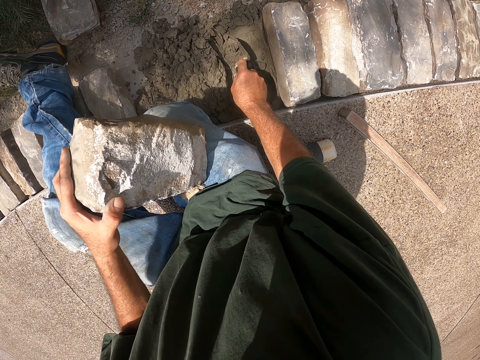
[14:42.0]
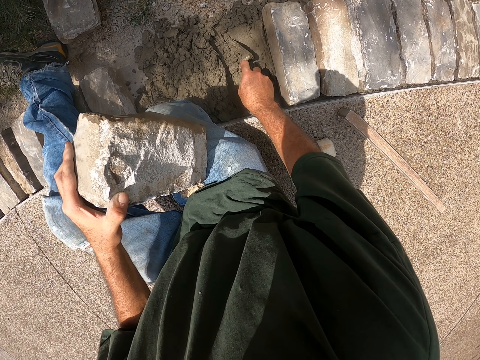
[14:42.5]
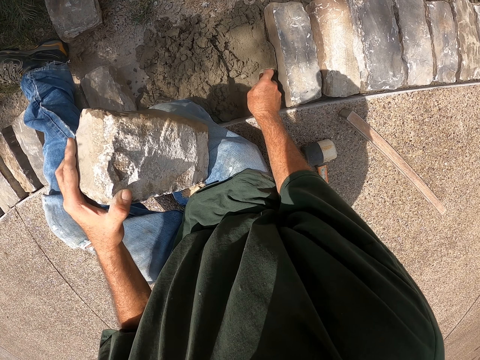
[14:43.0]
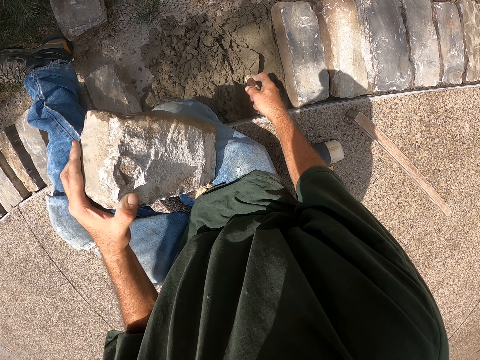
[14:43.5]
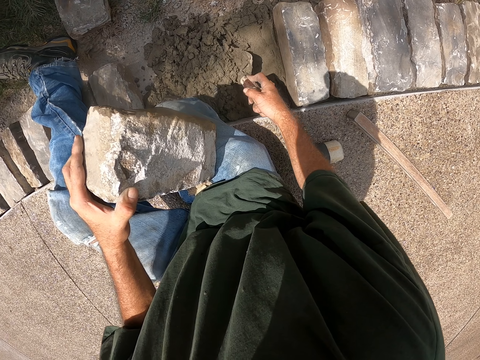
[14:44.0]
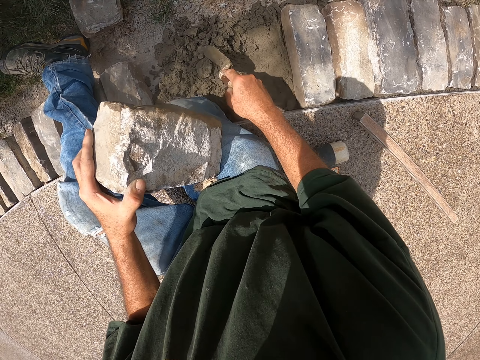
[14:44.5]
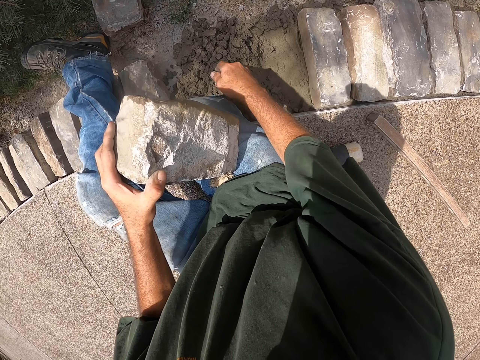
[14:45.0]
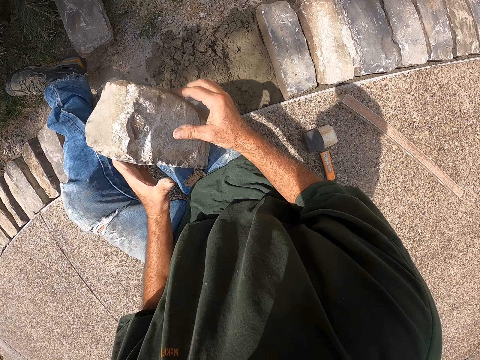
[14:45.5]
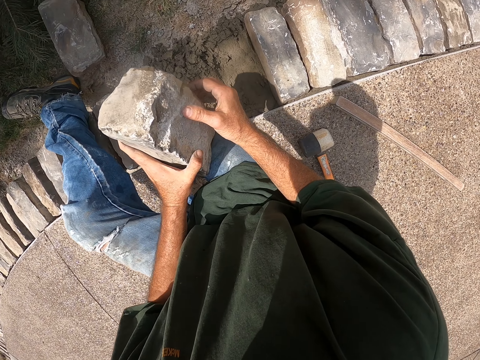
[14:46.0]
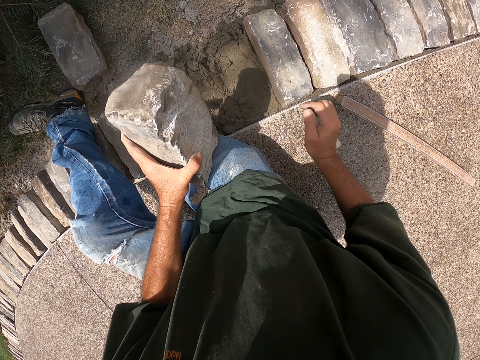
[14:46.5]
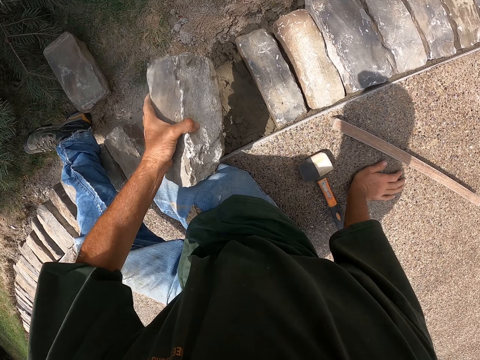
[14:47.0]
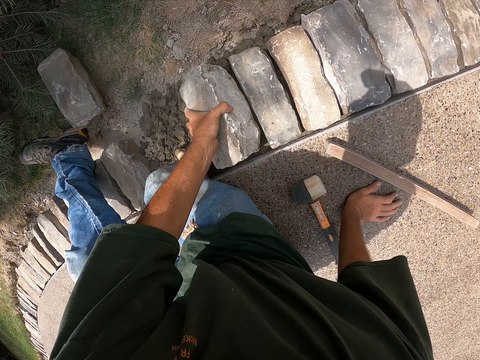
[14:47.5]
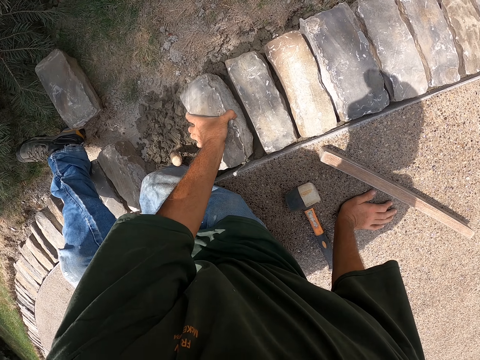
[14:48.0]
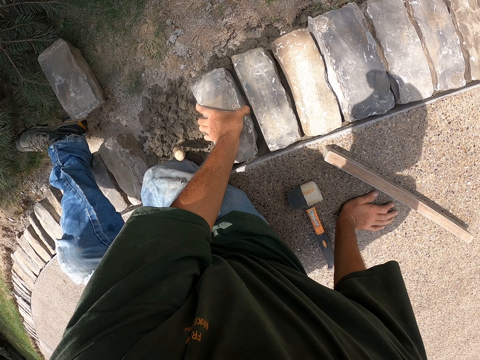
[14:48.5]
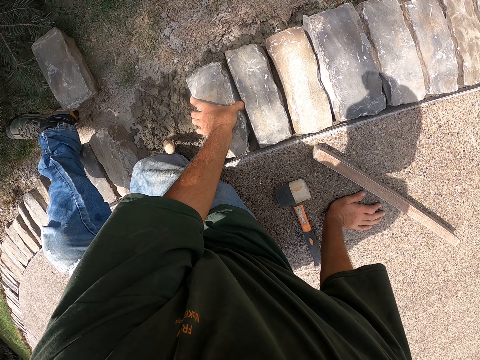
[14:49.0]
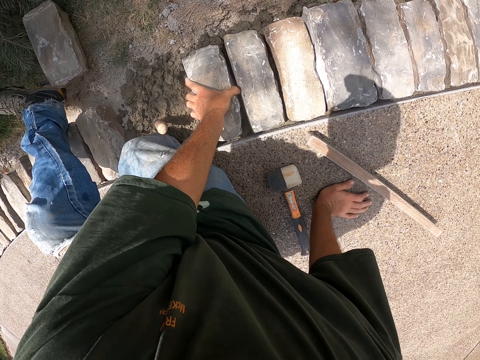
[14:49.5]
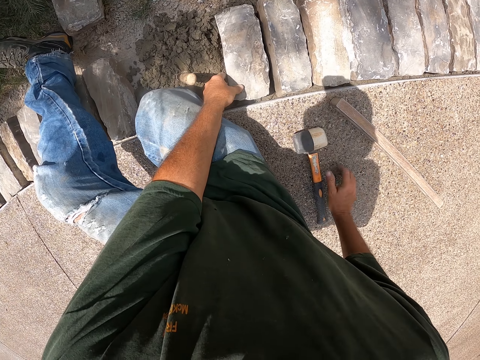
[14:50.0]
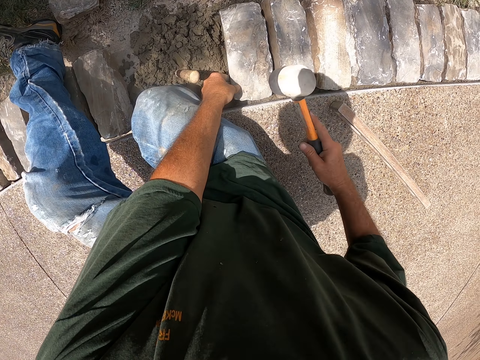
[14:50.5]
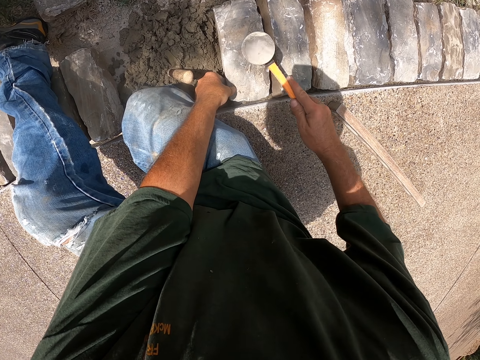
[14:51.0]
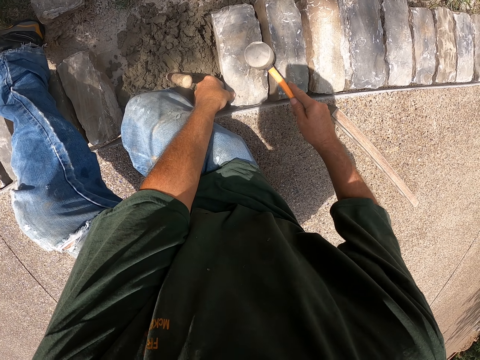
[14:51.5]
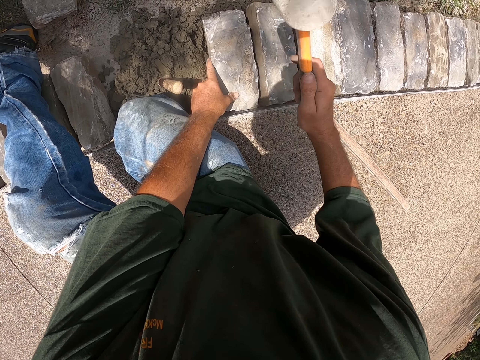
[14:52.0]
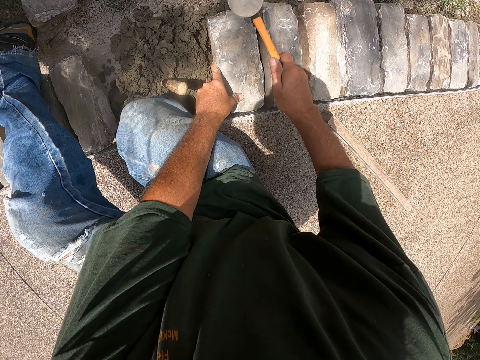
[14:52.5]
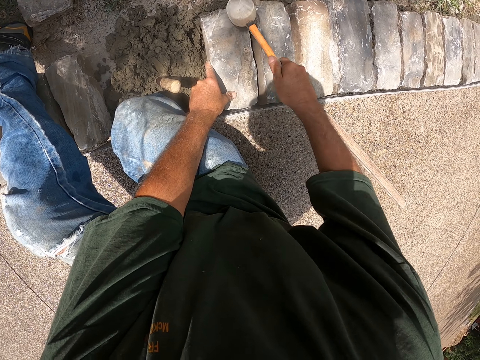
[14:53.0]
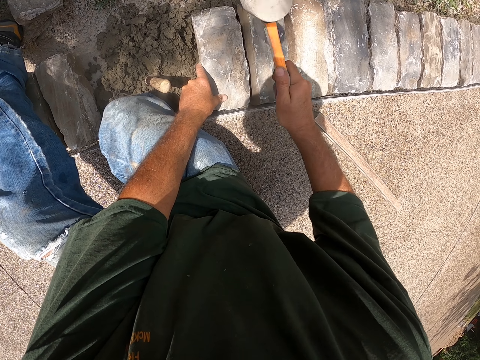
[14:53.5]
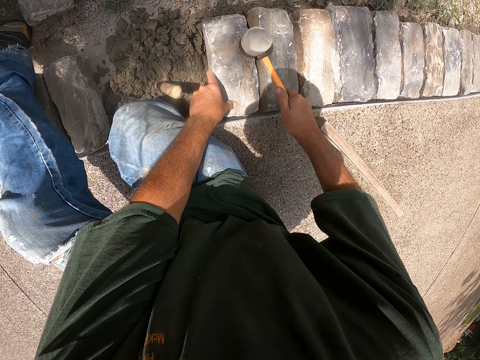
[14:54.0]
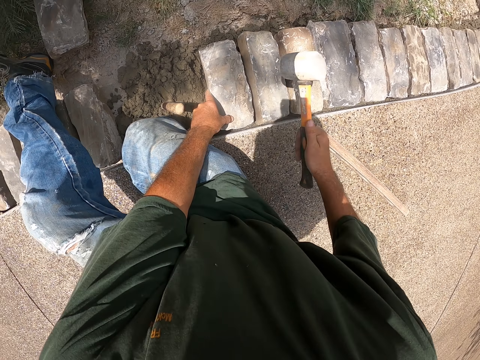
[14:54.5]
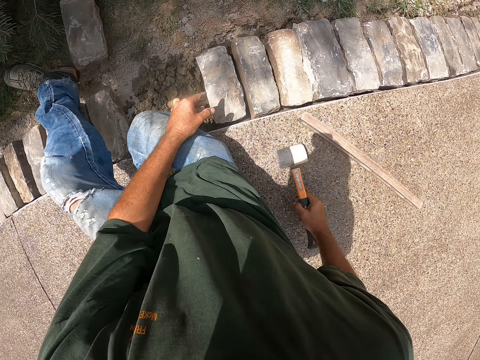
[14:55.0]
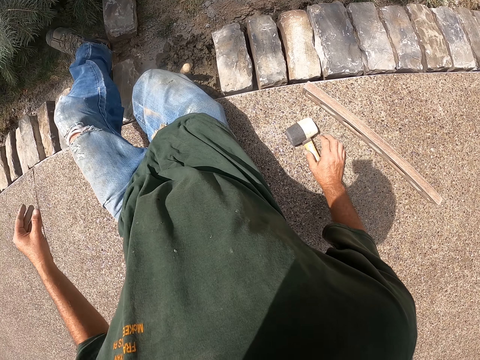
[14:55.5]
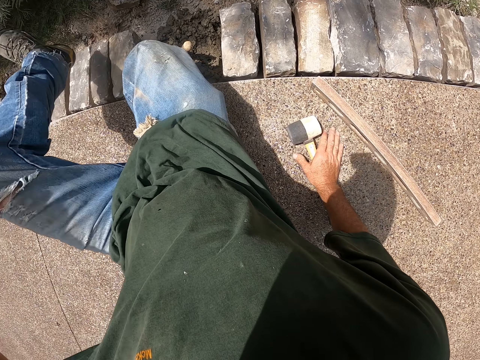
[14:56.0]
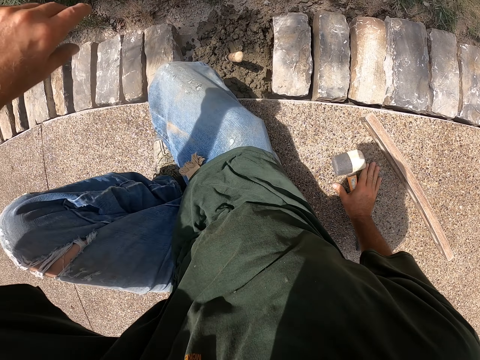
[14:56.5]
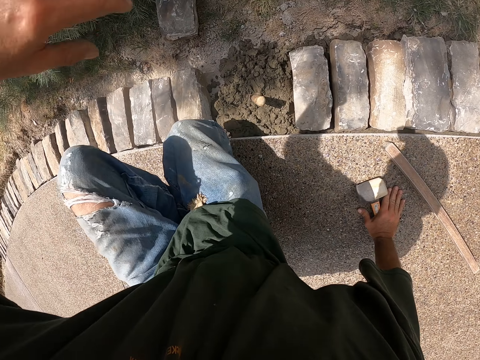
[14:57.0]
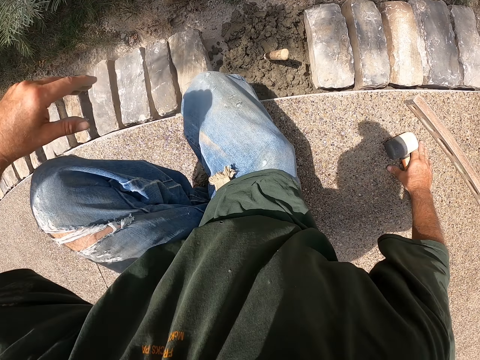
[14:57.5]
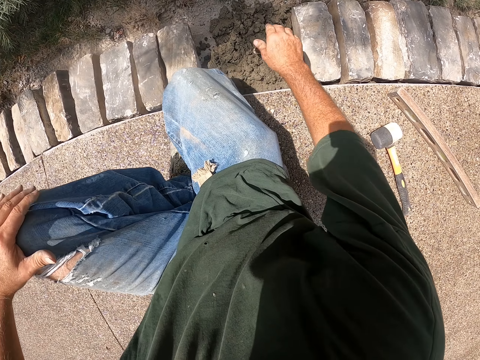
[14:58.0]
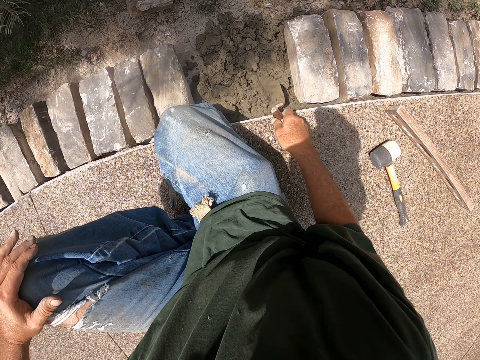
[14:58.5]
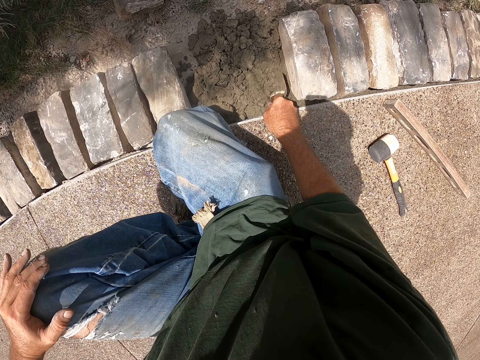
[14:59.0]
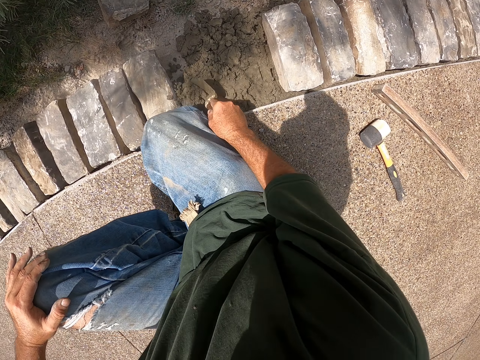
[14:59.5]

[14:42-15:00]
The camera wearer sticks a trowel in the concrete. They put down a scooper. They put down a brick. They pick up a hammer. They hit the brick with the hammer. They put down the hammer. They move beside the bricks. They hold the trowel. They spread cement with the scooper. They move the concrete.

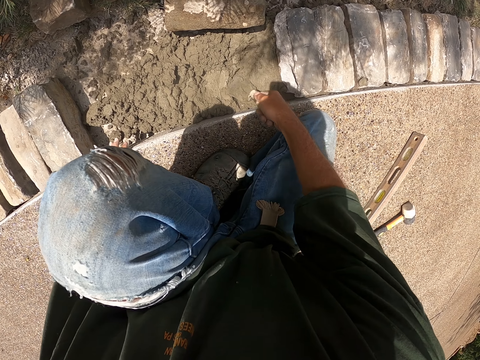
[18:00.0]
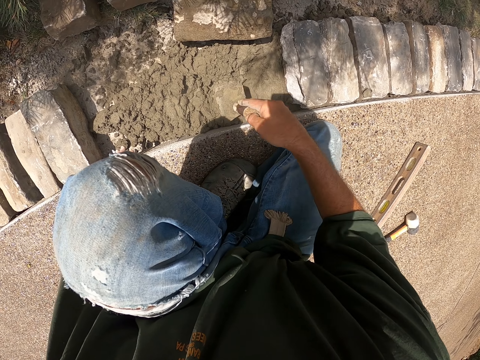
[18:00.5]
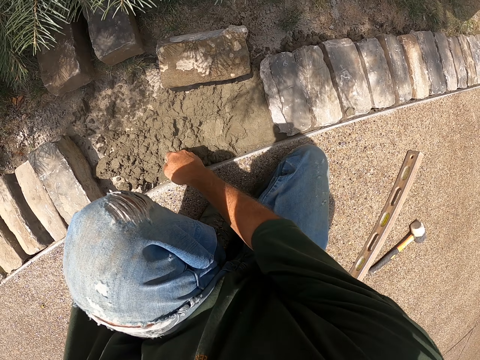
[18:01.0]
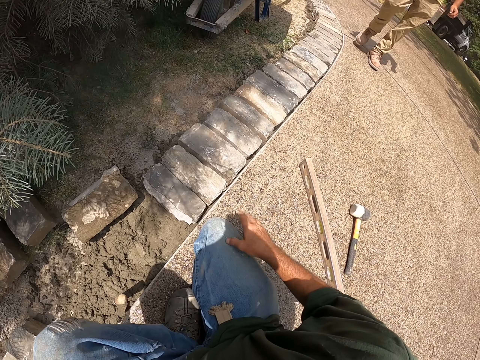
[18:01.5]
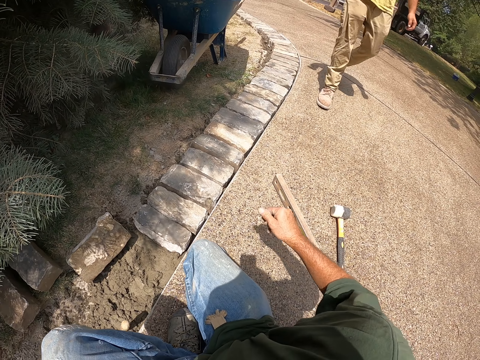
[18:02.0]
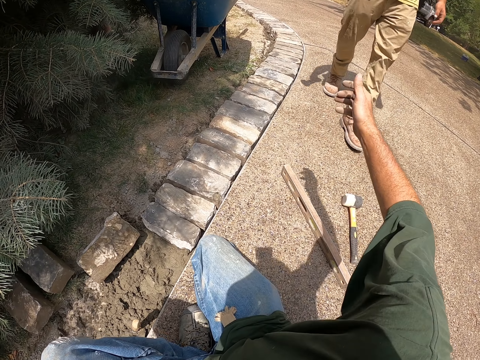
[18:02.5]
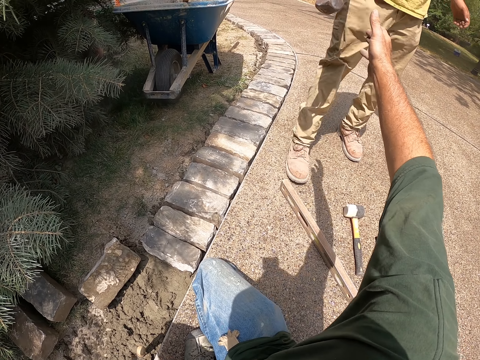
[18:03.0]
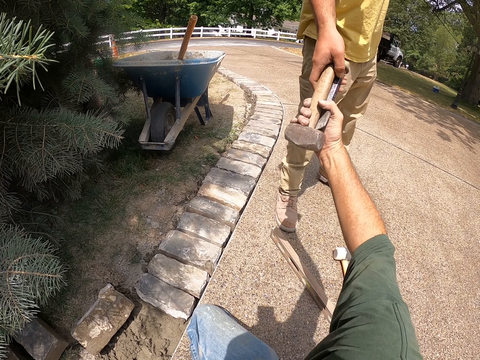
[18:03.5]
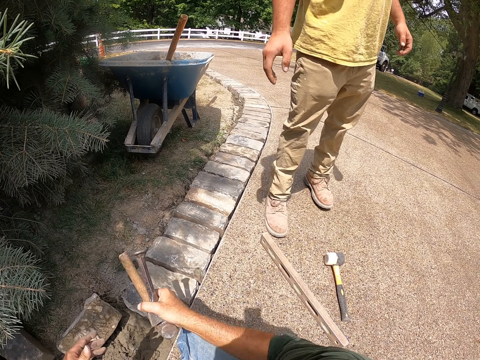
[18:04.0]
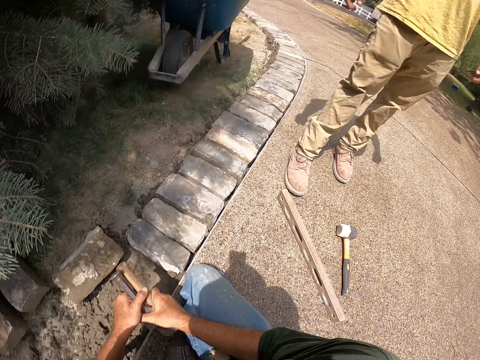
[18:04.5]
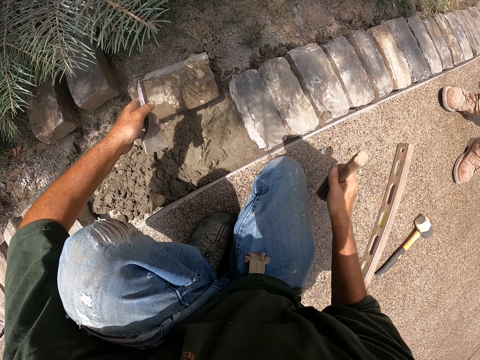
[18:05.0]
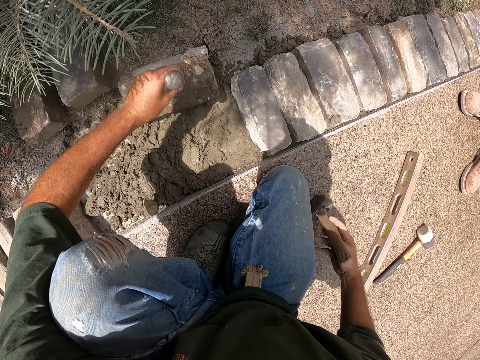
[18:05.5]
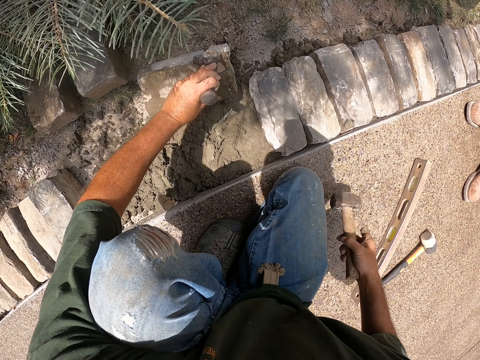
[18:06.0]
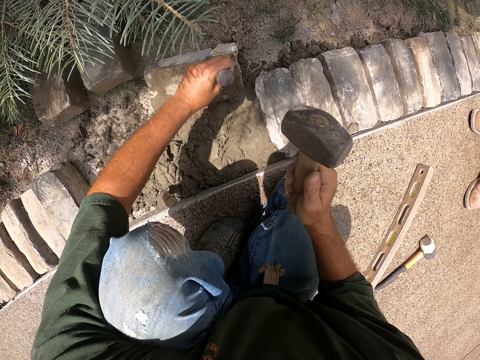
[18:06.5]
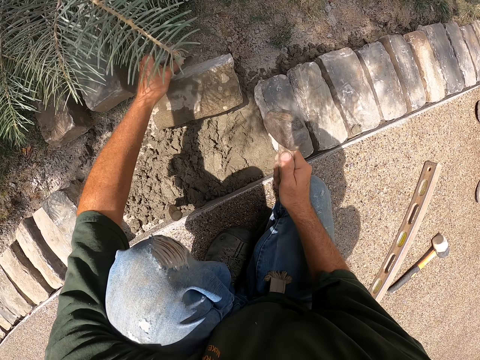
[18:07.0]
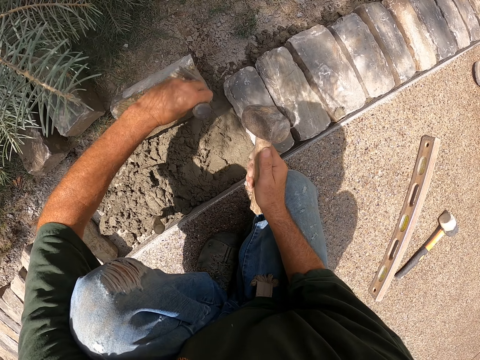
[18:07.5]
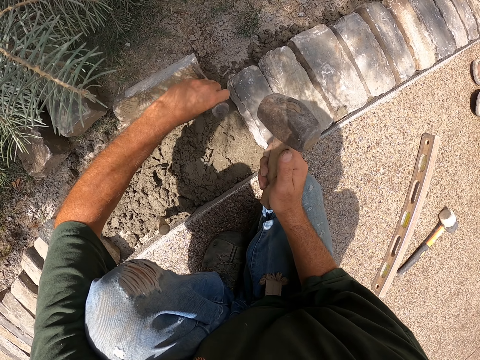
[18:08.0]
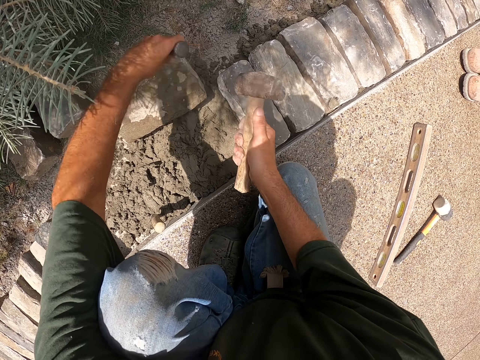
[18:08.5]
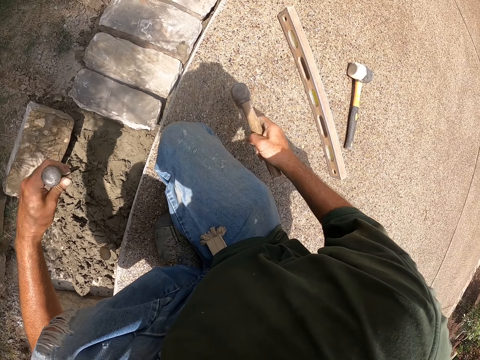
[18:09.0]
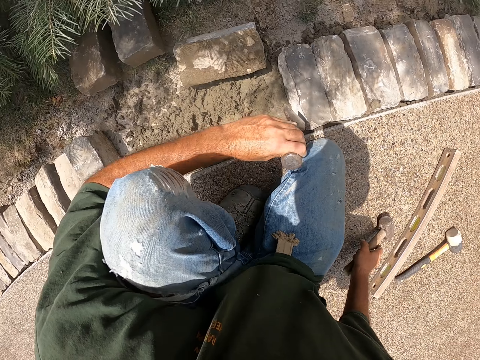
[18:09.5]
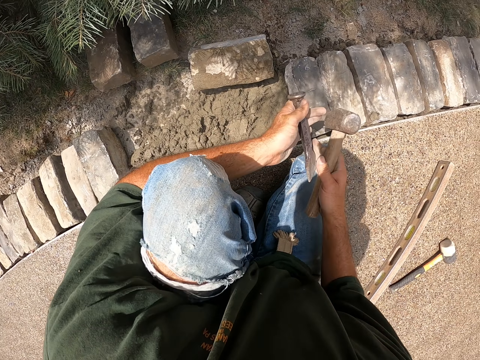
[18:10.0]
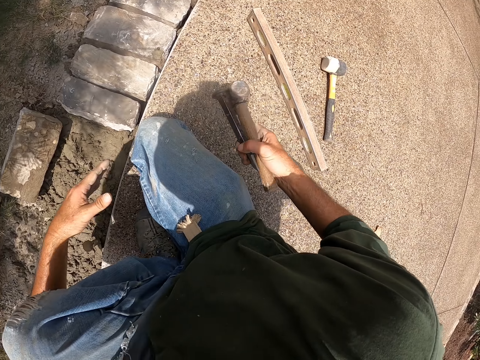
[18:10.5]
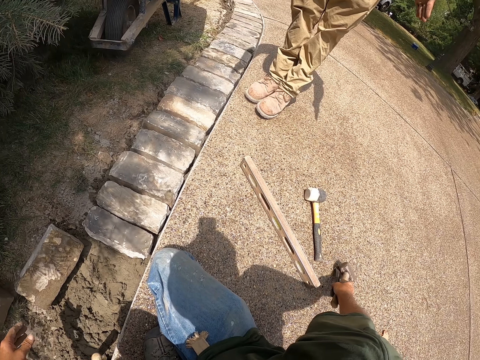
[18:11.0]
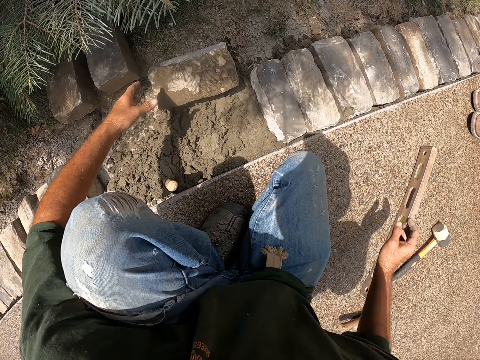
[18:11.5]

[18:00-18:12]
The camera wearer sticks a trowel in the concrete. A man walks towards the camera wearer. The camera wearer puts down a scooper, looks around. He raises his hand. He holds a hammer. He picks up tools from the man. He holds a chisel. He holds the chisel with the other hand. He puts the chisel against a brick. He hits the chisel with the hammer. He puts the chisel against the brick. He hits the chisel. He holds the hammer. He holds the chisel with his other hand. He puts down the hammer and the chisel.
